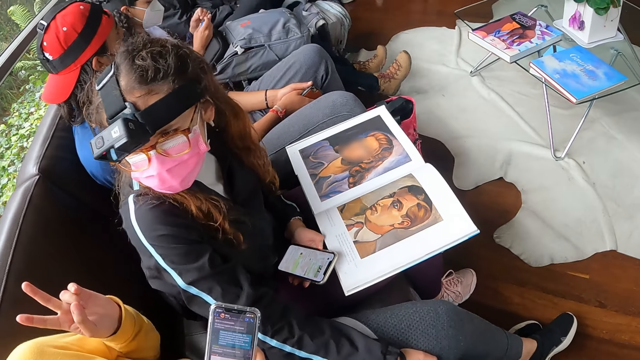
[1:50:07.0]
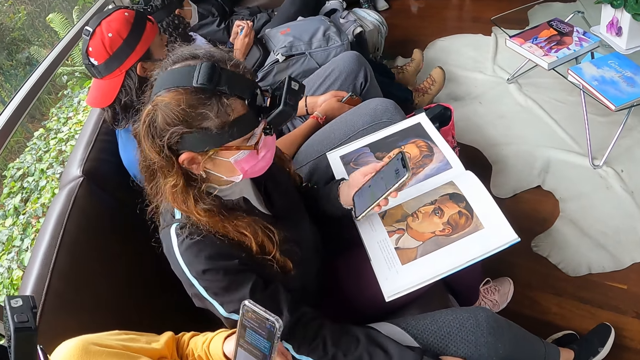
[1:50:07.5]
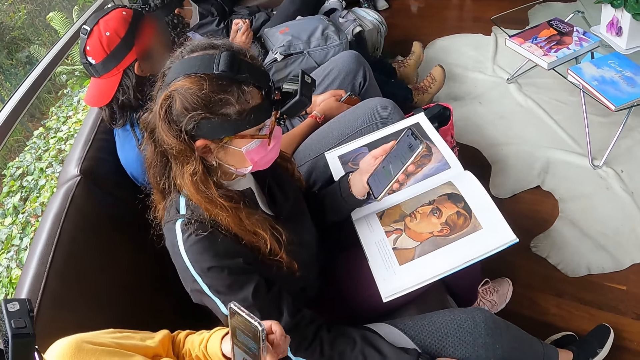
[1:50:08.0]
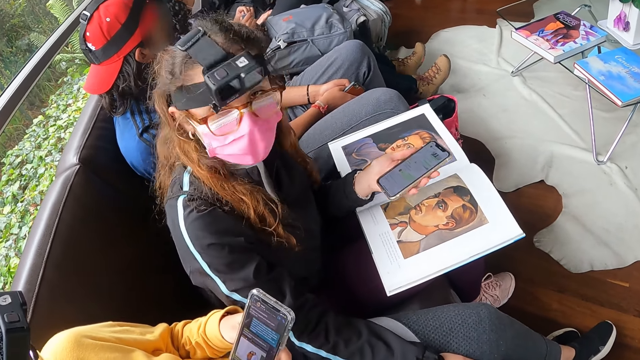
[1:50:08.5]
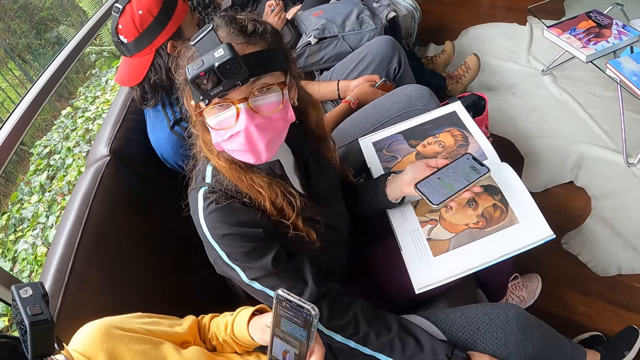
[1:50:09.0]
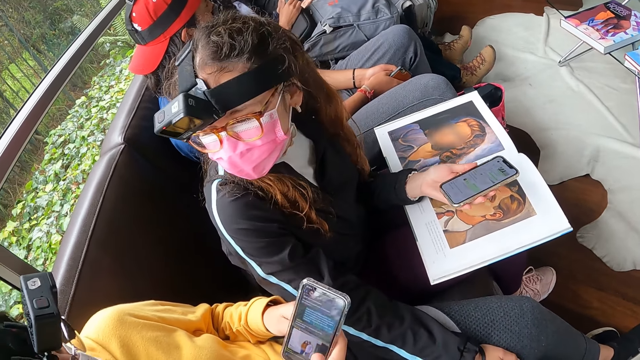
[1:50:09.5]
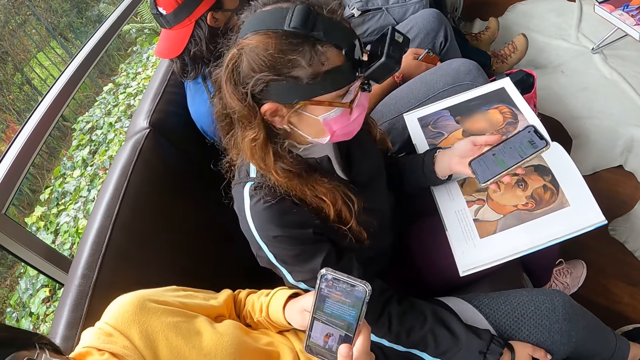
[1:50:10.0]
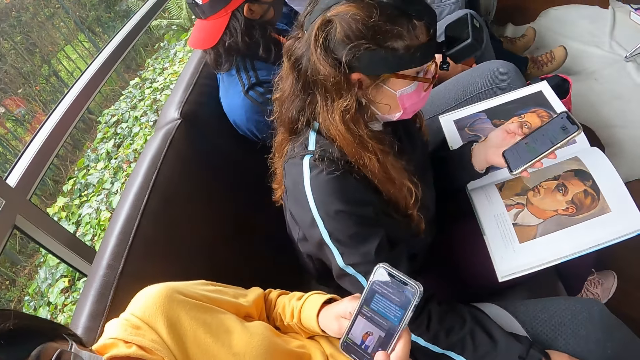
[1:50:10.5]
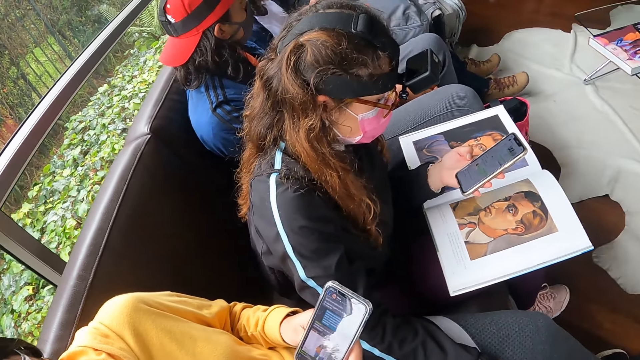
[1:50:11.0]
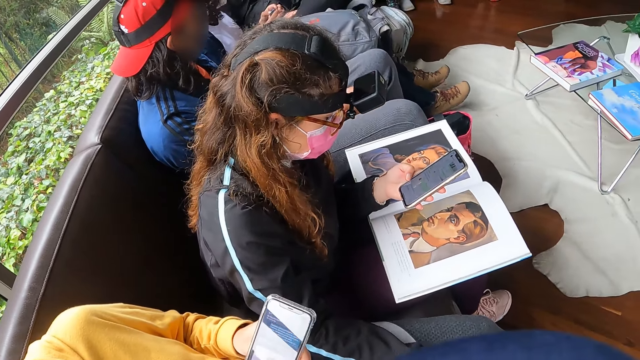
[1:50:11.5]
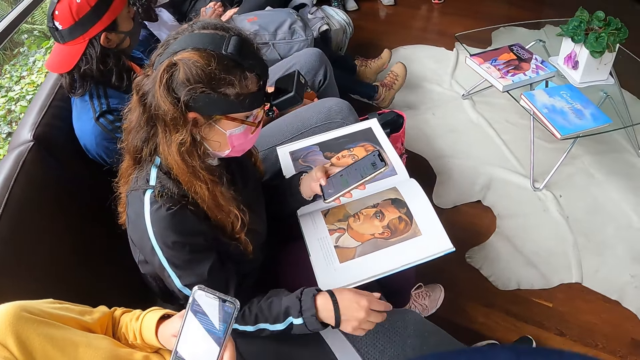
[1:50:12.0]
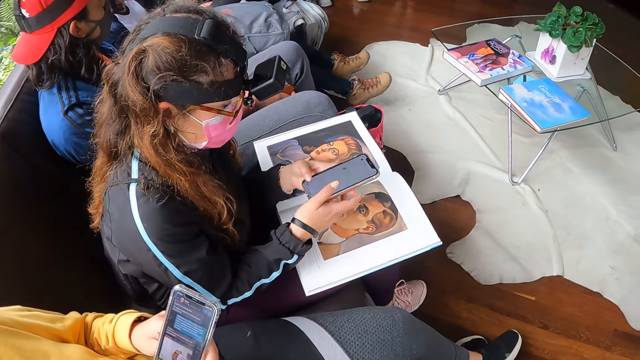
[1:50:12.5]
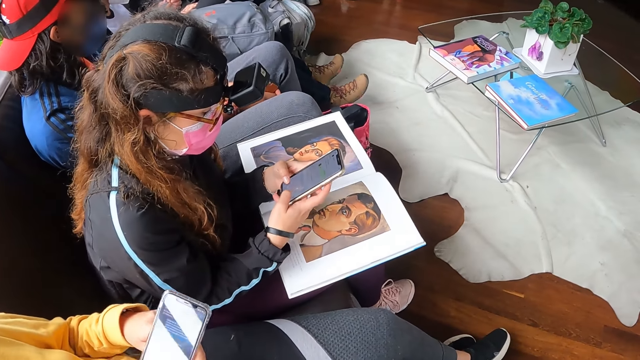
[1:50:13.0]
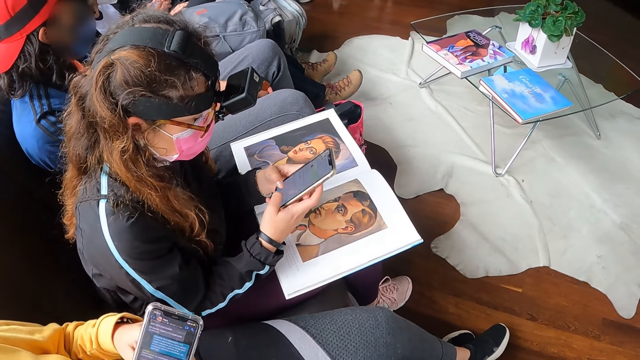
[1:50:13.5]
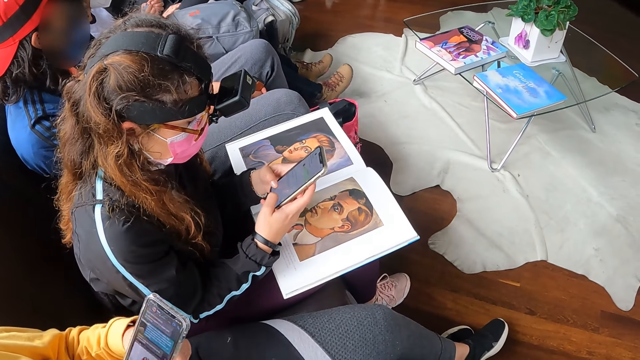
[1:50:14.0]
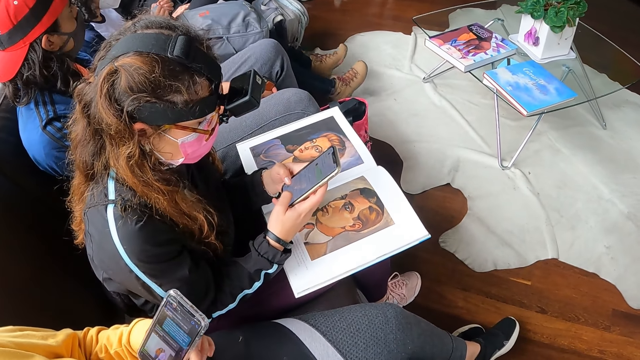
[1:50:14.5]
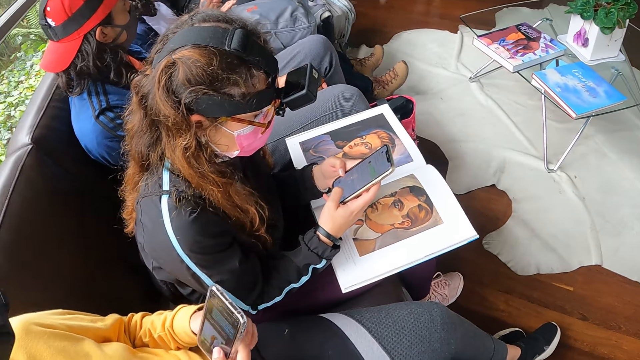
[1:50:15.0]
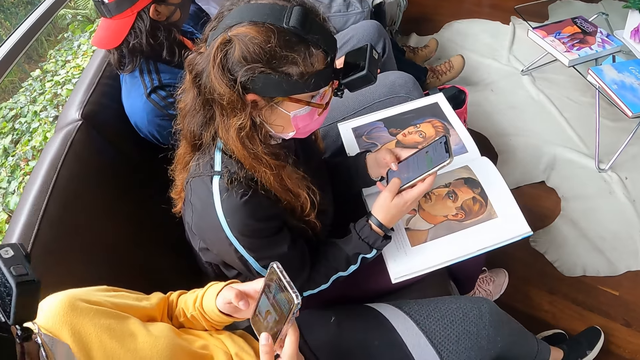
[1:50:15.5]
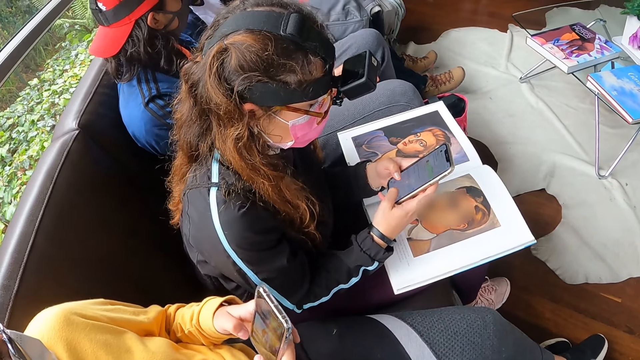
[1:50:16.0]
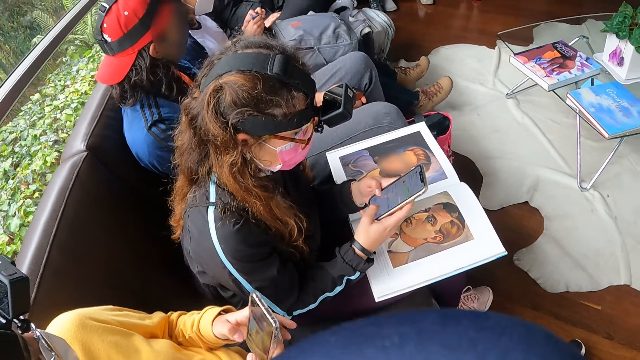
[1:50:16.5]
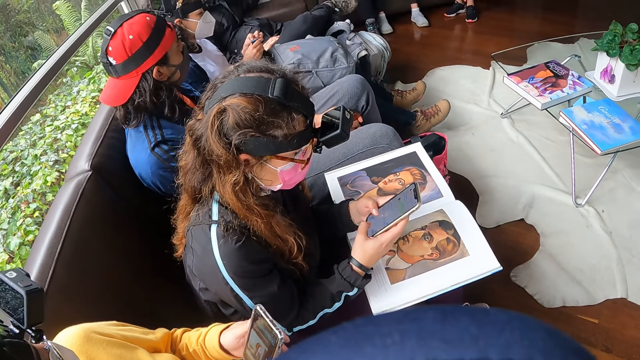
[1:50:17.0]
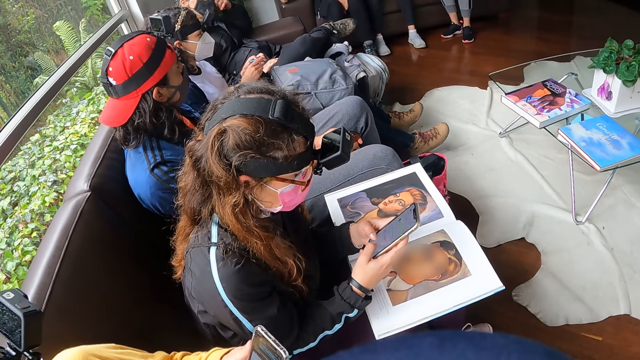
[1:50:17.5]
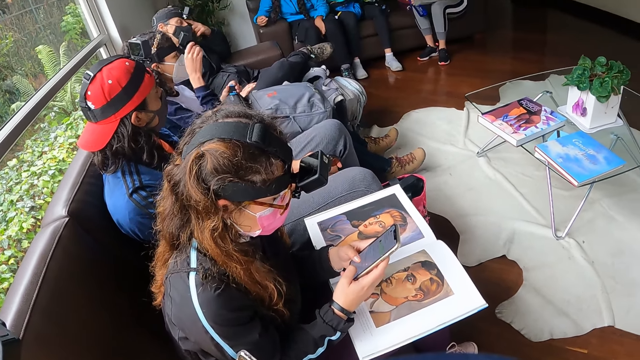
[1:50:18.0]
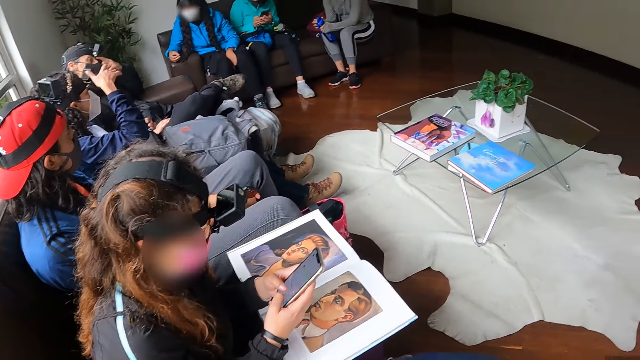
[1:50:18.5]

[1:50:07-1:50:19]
The woman interacts with the camera wearer. She operates the mobile phone with both hands.

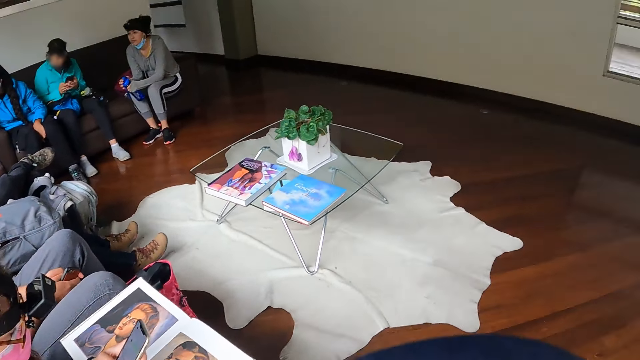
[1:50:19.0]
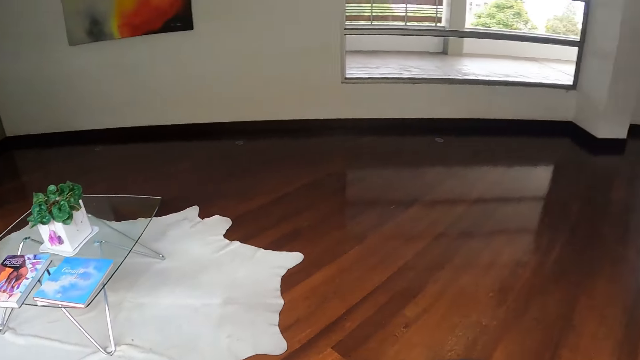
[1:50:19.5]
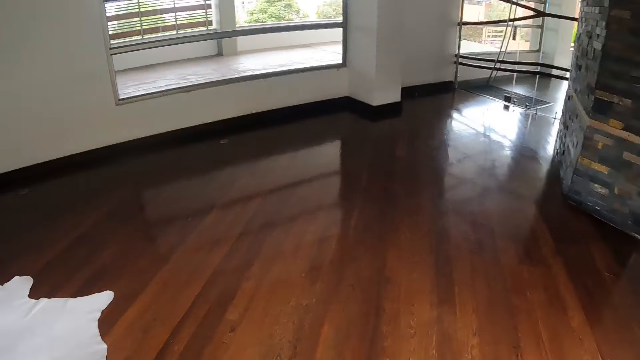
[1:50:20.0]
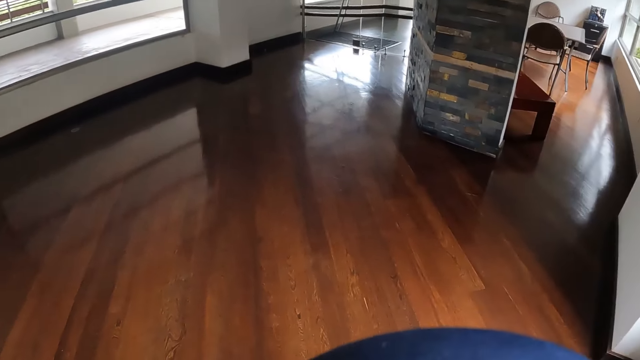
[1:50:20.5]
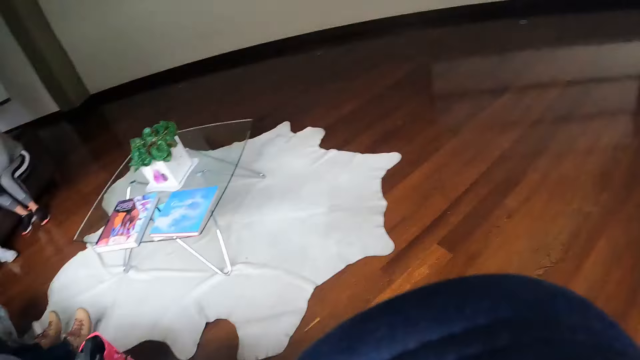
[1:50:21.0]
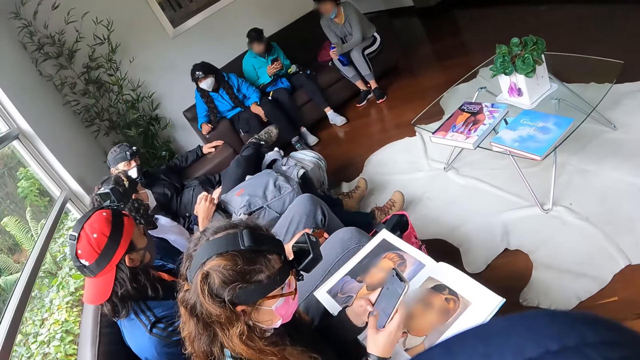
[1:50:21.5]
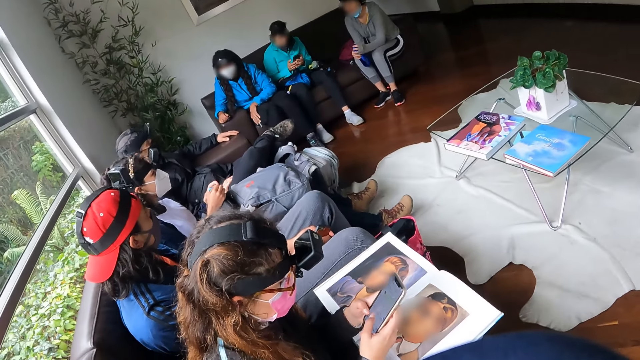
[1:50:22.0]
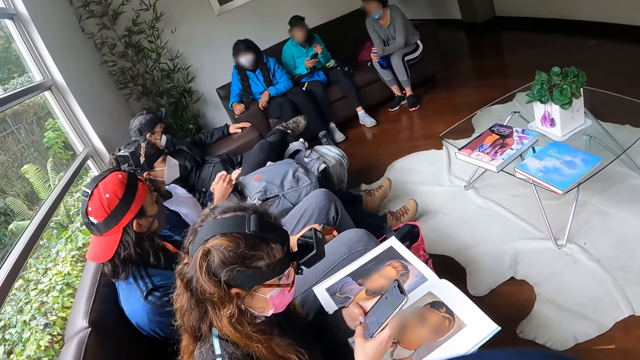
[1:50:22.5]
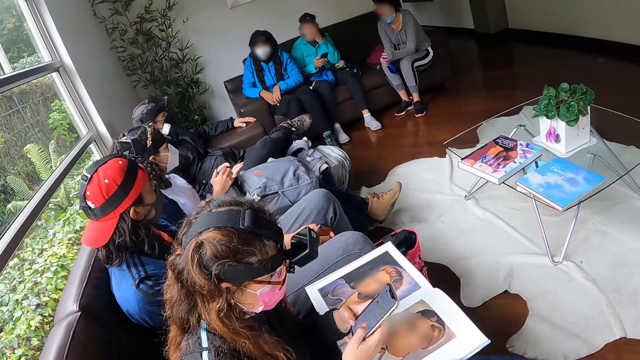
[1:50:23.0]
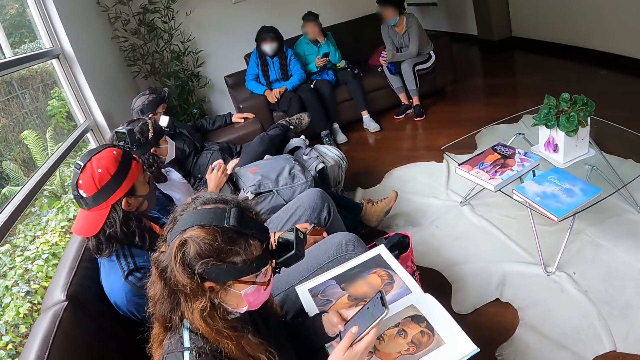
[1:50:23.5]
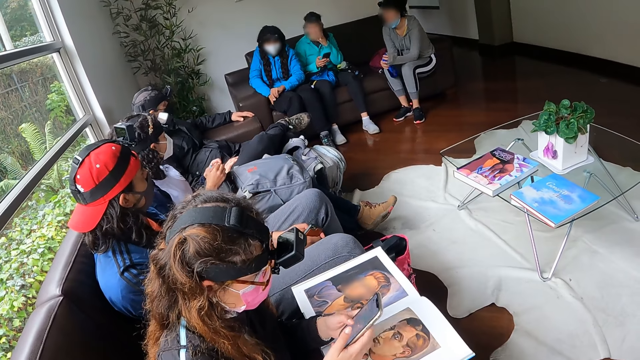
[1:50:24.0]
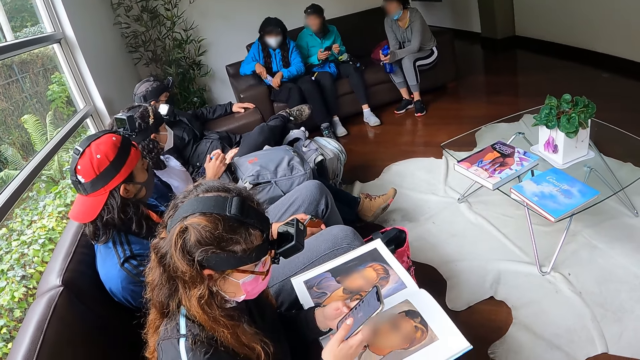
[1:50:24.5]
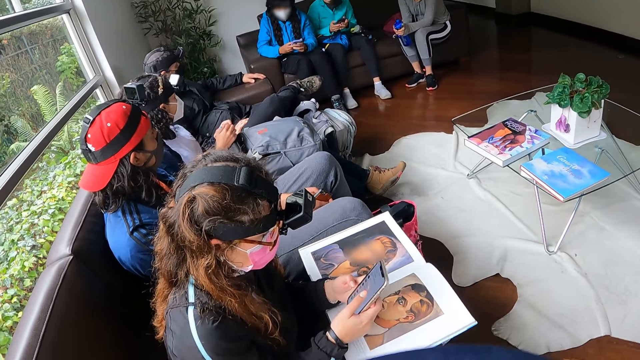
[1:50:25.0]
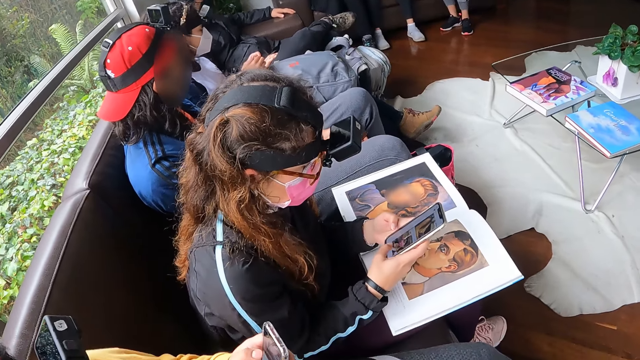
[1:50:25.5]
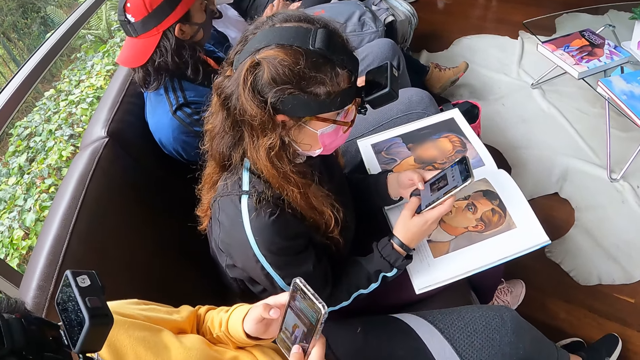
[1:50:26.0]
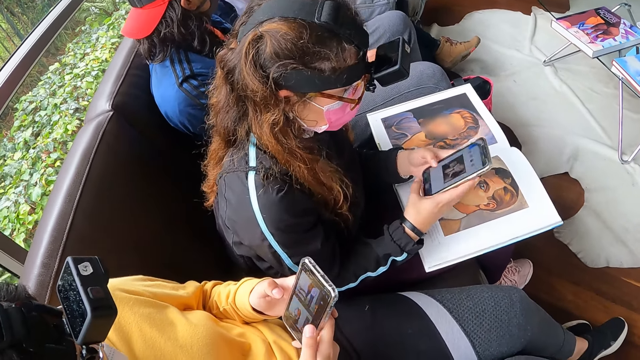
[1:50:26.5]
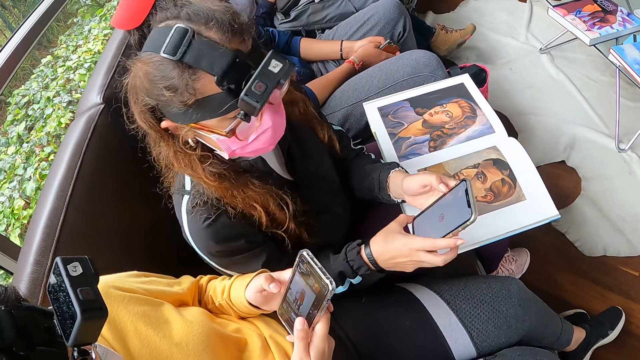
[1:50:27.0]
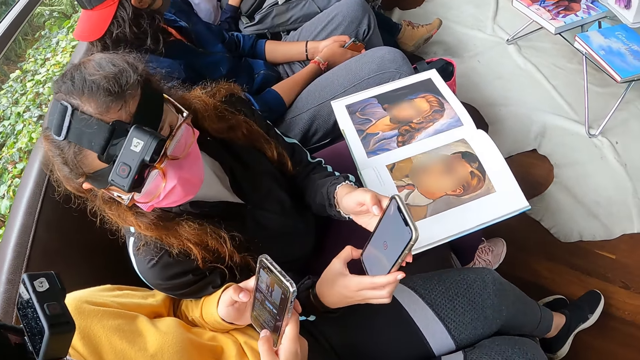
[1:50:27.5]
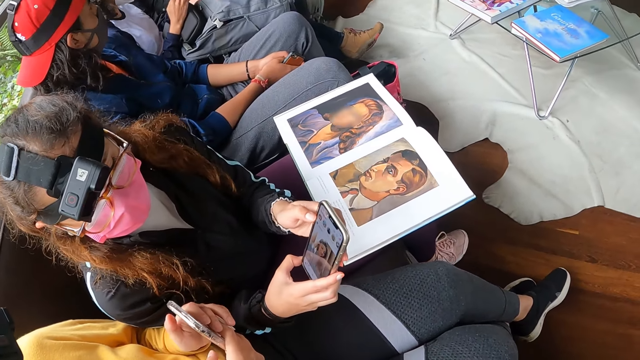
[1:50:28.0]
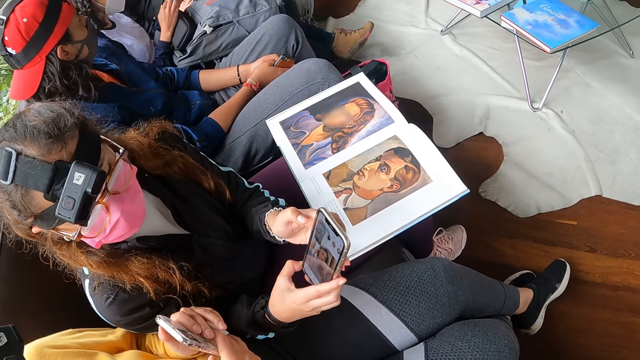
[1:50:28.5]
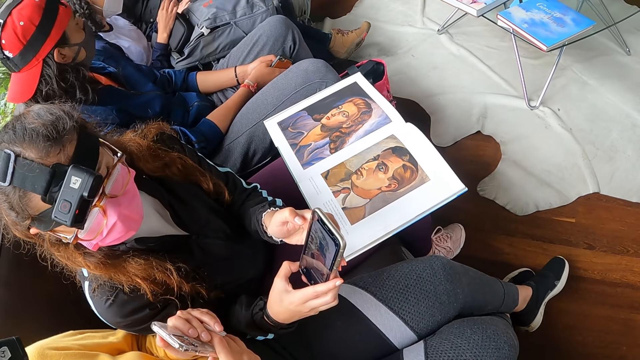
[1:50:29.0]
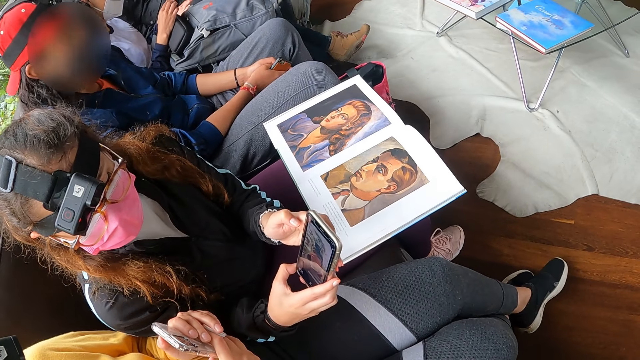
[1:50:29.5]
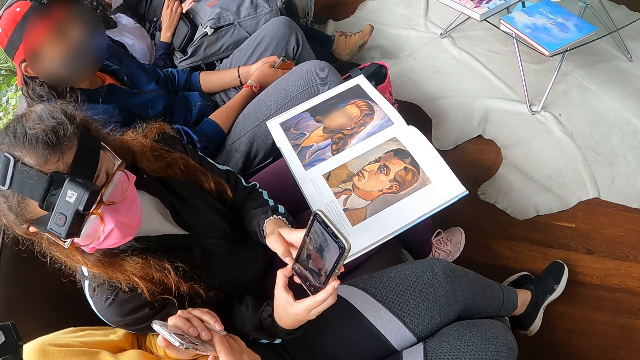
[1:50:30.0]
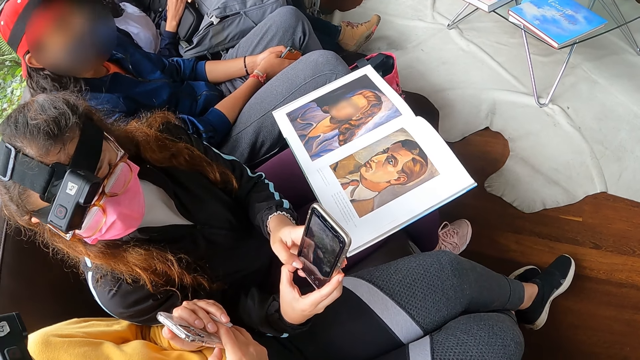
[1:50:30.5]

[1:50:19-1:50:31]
The woman interacts with another woman. She shows the other woman the phone.
